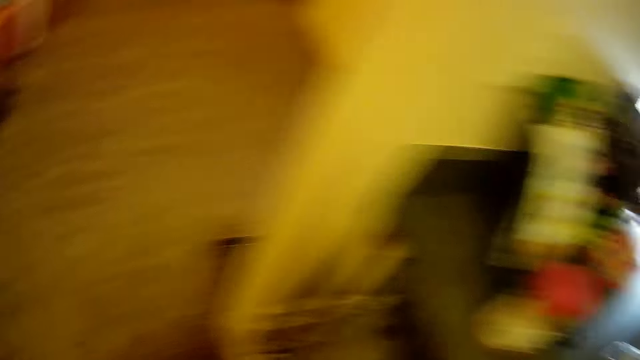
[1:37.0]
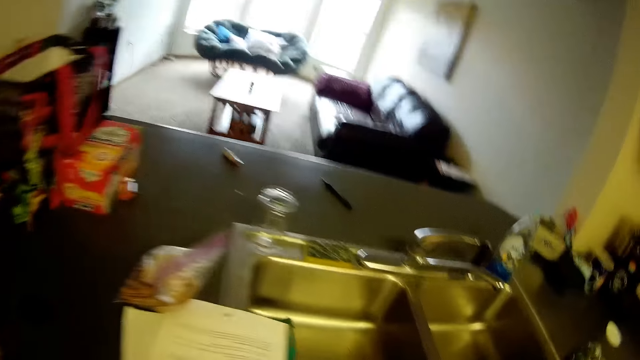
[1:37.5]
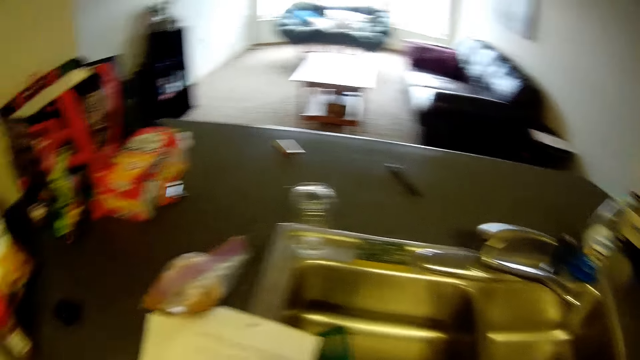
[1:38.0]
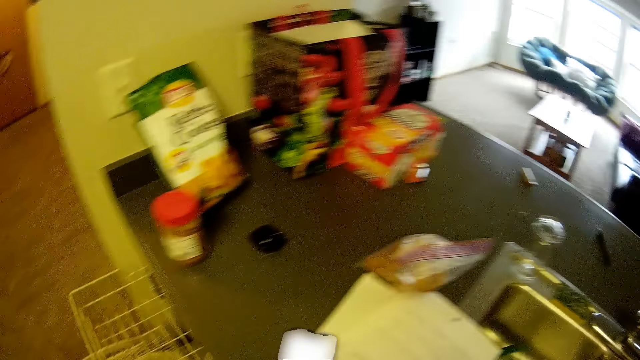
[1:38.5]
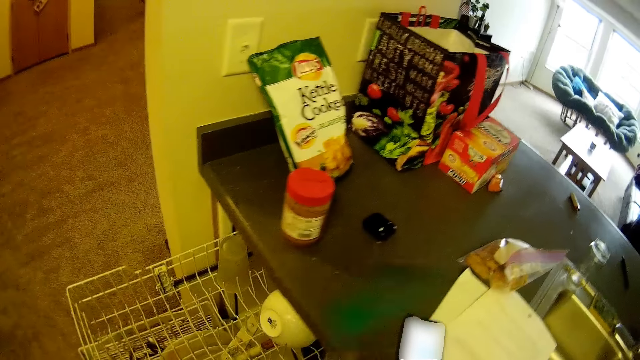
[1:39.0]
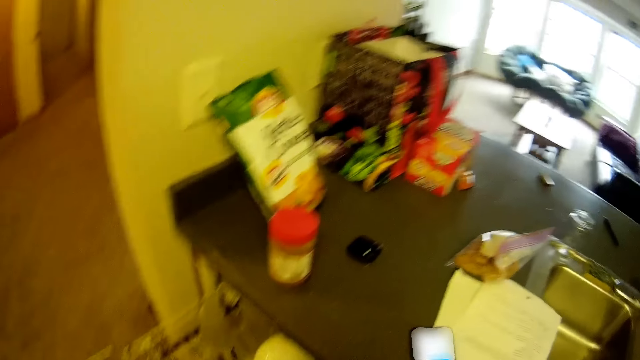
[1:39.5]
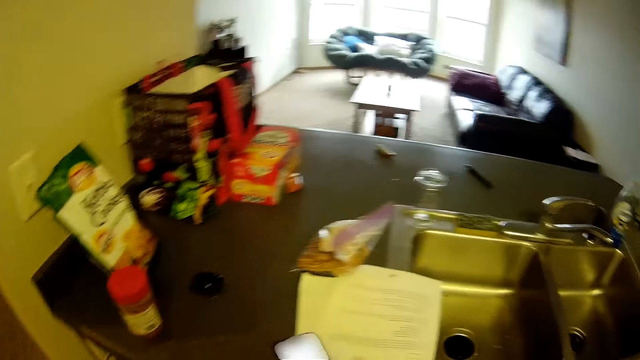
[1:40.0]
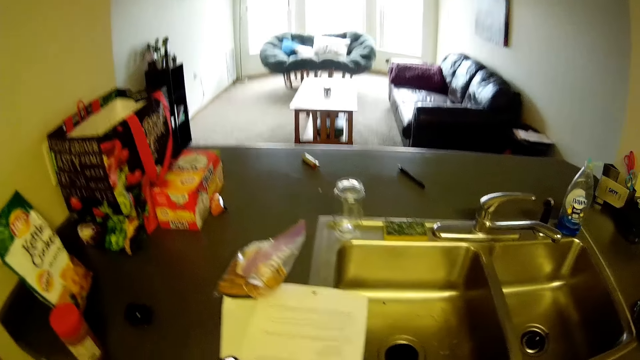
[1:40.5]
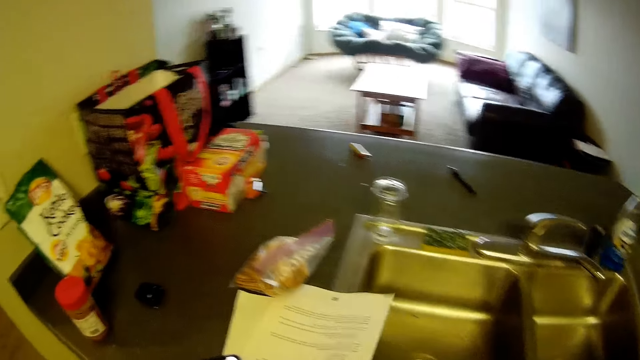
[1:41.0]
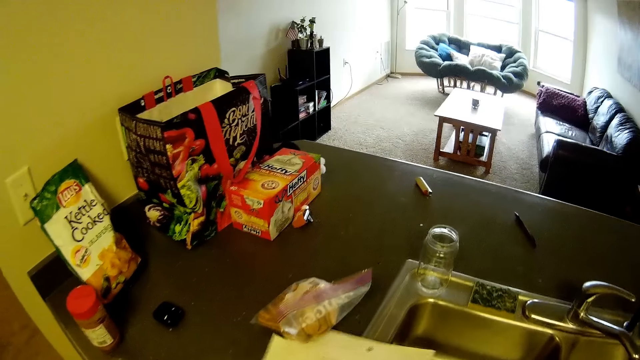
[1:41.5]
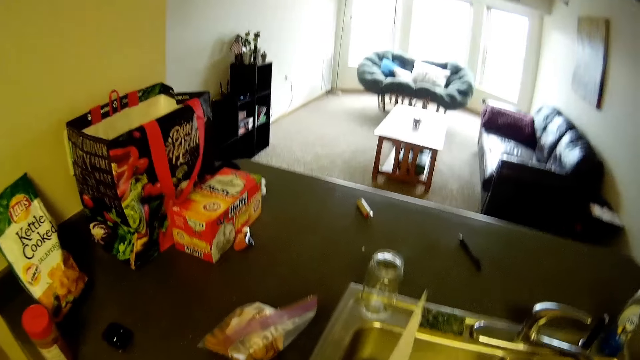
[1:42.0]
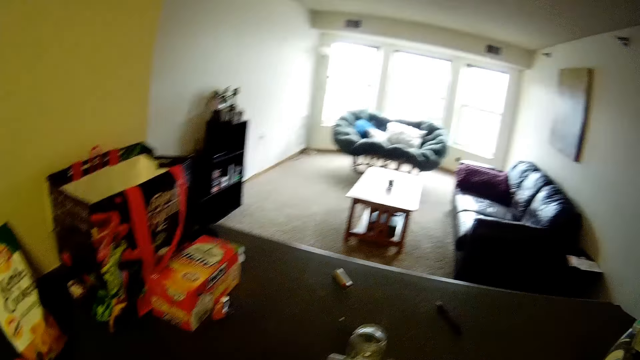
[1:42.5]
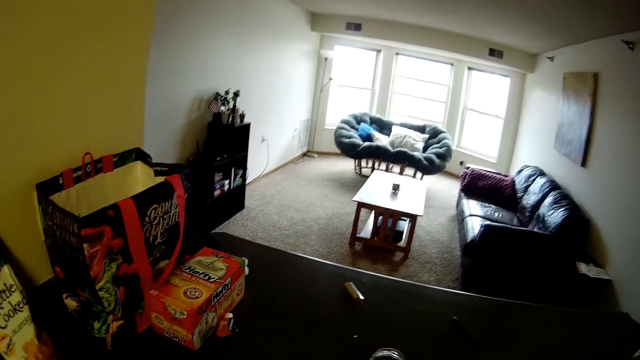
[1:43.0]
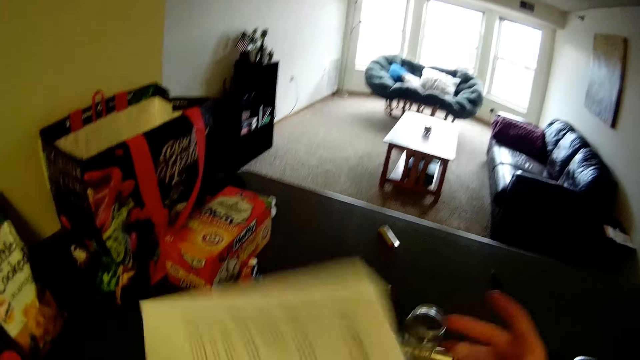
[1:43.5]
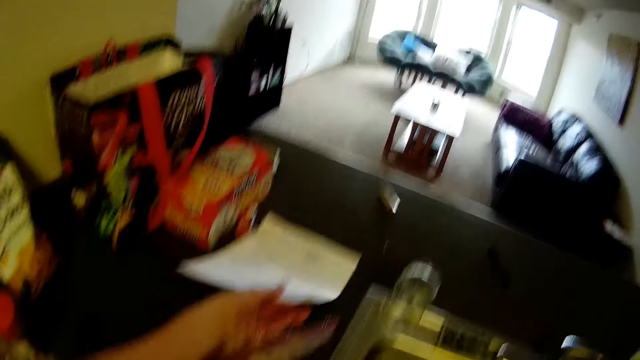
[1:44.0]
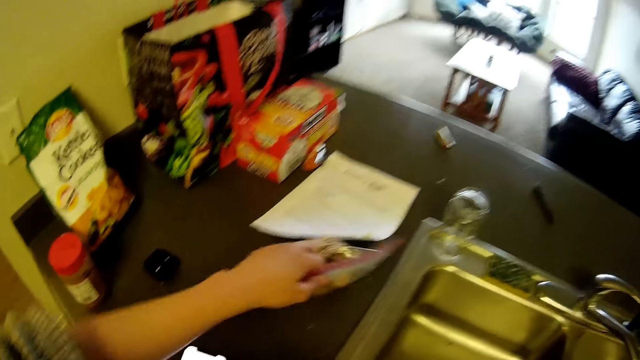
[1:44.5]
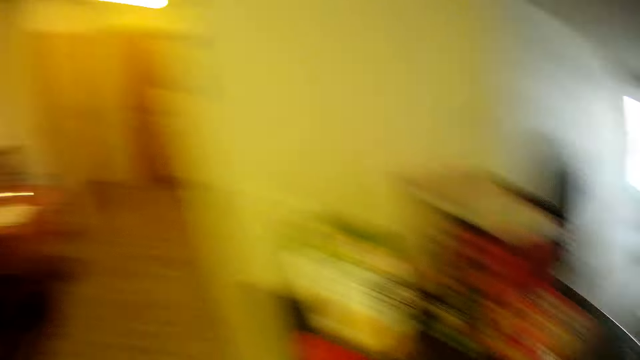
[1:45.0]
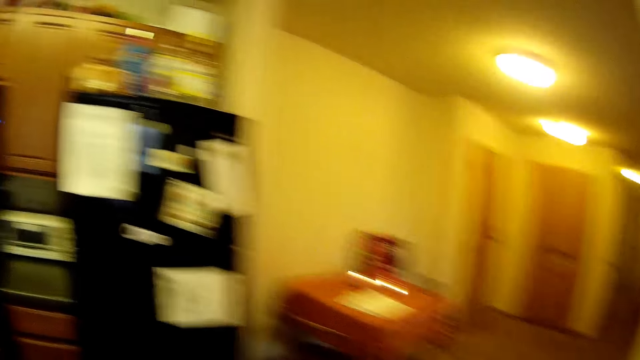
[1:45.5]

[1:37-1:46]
The camera wearer puts the cutlery in the drawer with her left hand. She changes the position of some sheets of paper on the slab. She picks up the papers. She places the papers beside the sink. She takes a zip lock off the slab with her left hand. She holds a paper.
